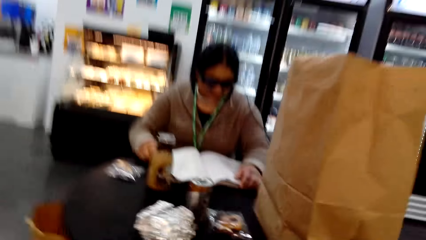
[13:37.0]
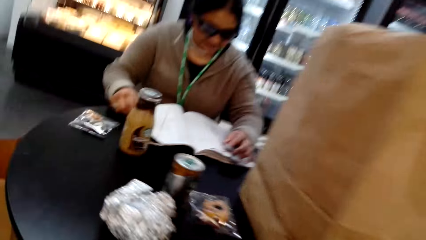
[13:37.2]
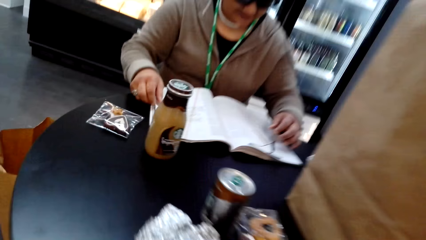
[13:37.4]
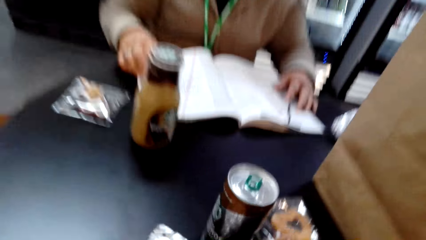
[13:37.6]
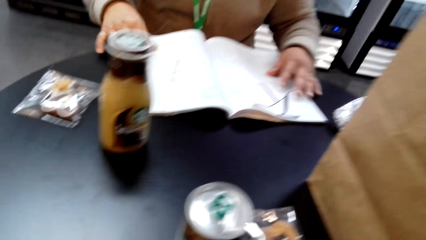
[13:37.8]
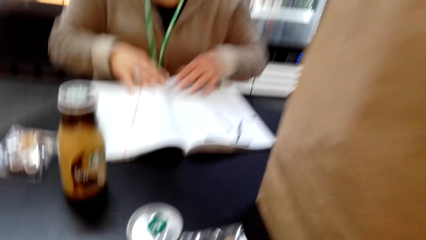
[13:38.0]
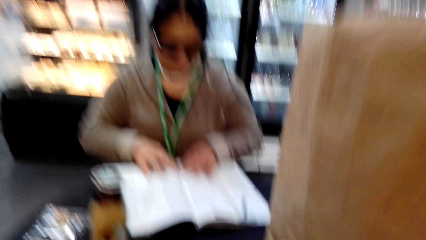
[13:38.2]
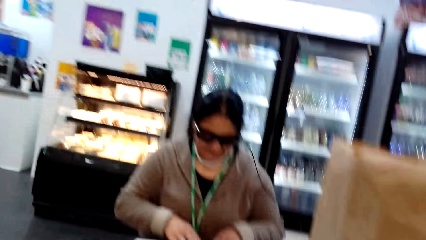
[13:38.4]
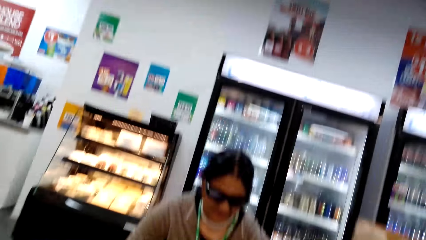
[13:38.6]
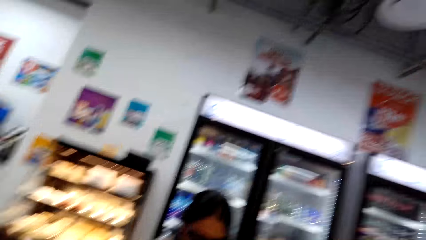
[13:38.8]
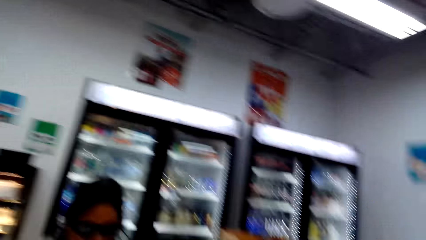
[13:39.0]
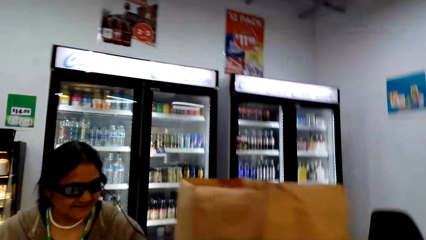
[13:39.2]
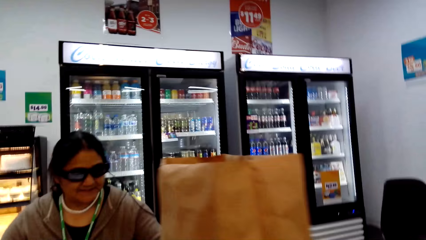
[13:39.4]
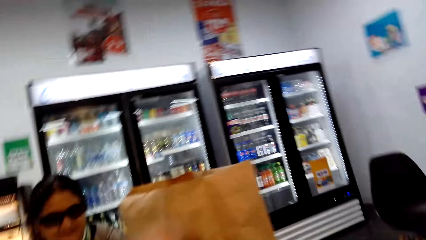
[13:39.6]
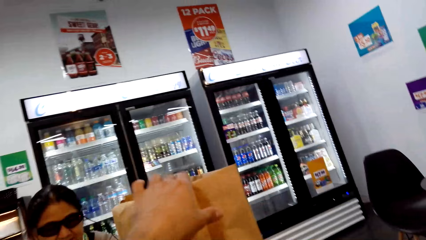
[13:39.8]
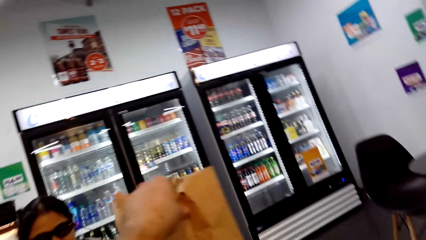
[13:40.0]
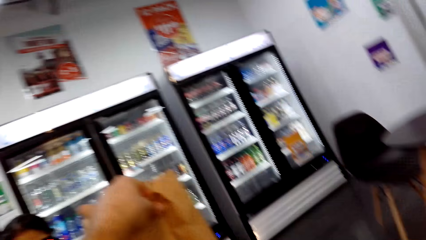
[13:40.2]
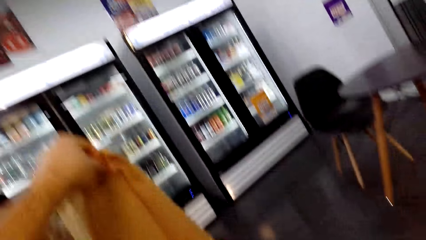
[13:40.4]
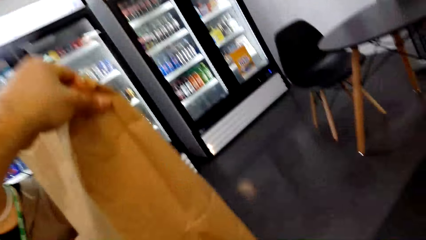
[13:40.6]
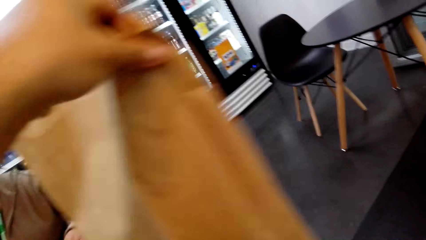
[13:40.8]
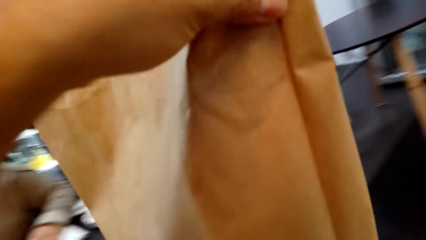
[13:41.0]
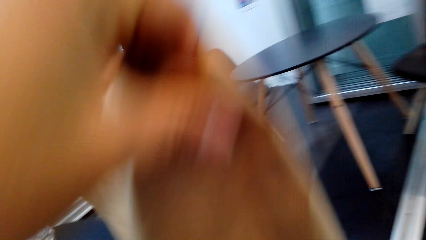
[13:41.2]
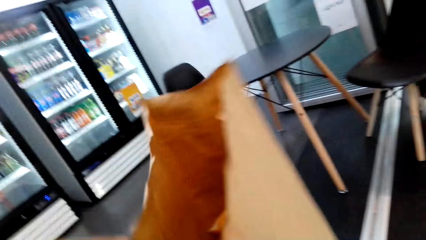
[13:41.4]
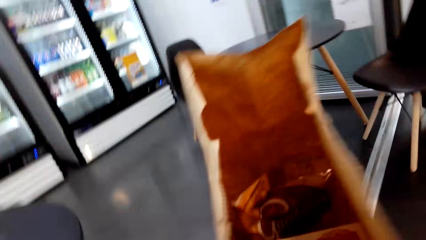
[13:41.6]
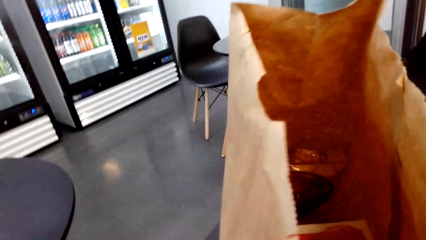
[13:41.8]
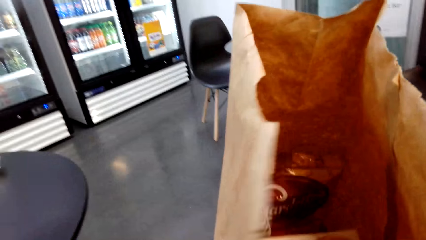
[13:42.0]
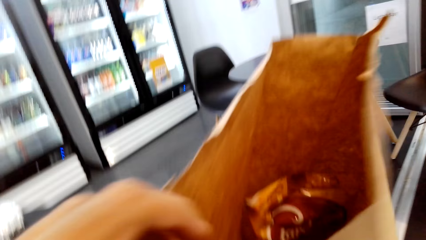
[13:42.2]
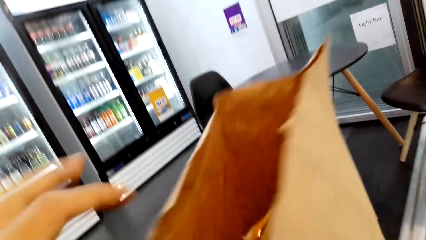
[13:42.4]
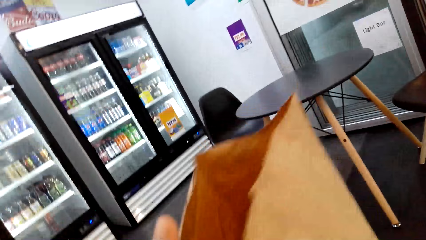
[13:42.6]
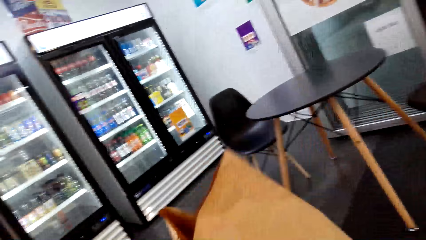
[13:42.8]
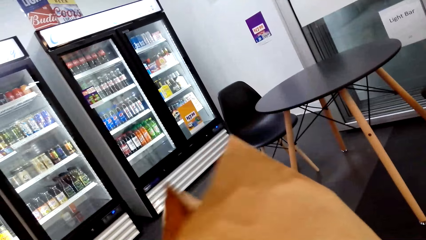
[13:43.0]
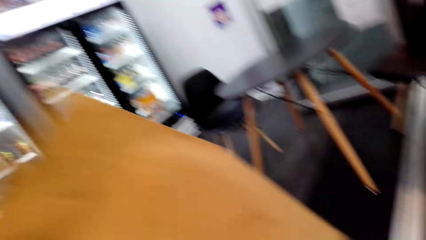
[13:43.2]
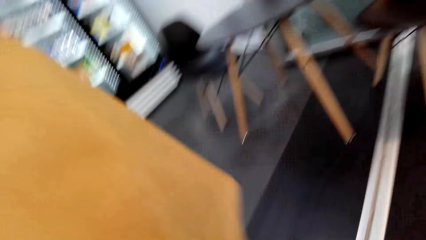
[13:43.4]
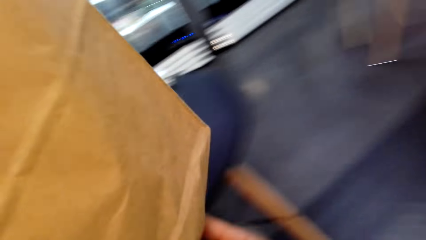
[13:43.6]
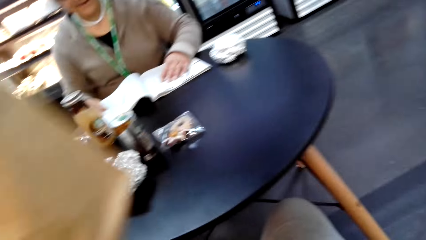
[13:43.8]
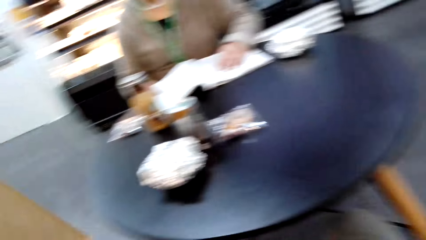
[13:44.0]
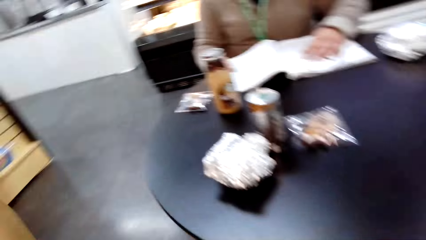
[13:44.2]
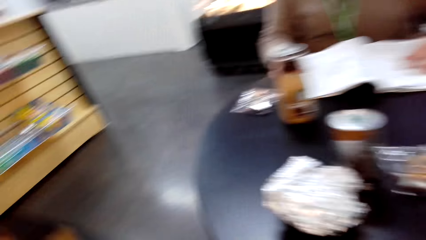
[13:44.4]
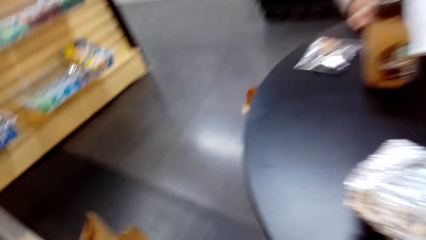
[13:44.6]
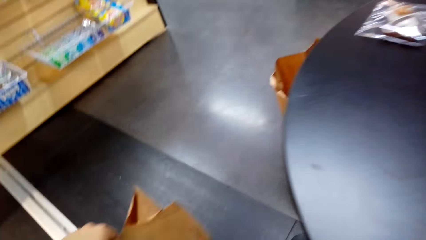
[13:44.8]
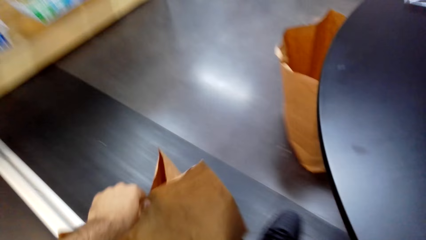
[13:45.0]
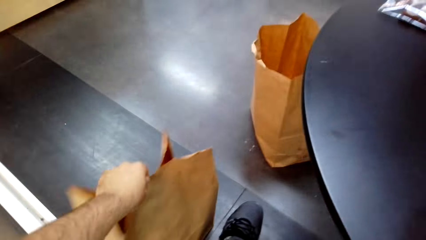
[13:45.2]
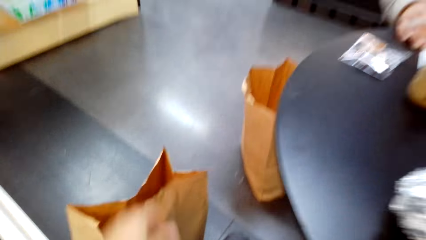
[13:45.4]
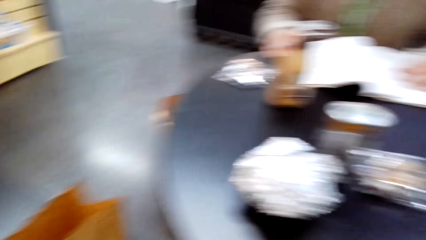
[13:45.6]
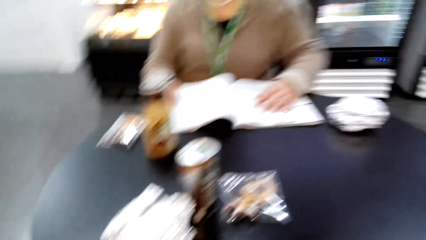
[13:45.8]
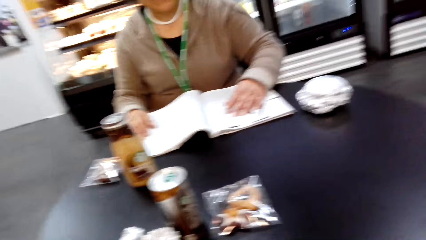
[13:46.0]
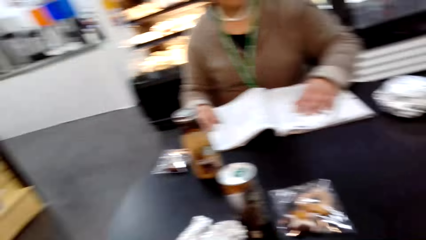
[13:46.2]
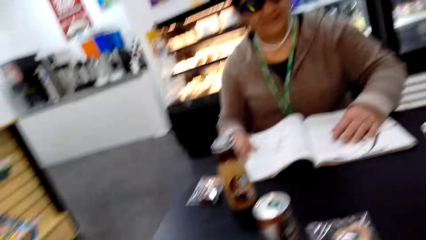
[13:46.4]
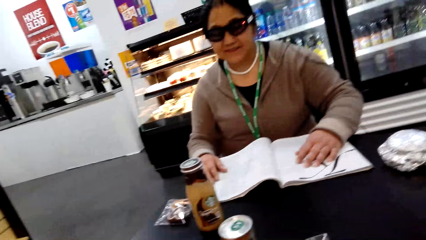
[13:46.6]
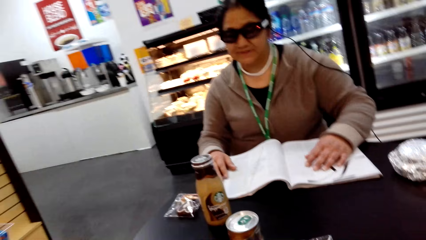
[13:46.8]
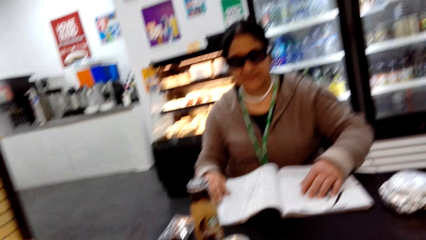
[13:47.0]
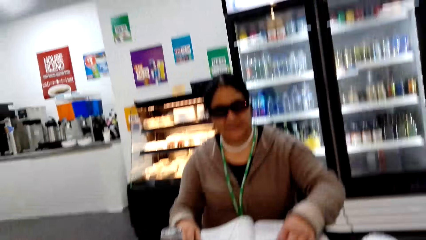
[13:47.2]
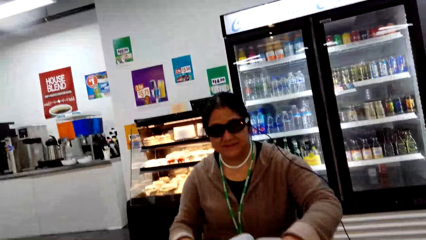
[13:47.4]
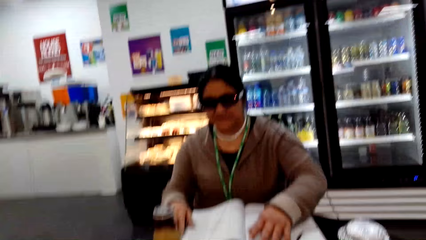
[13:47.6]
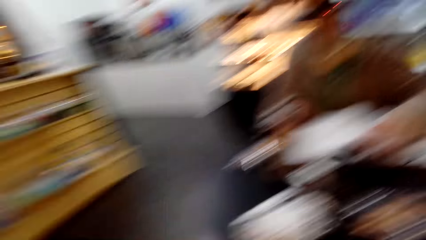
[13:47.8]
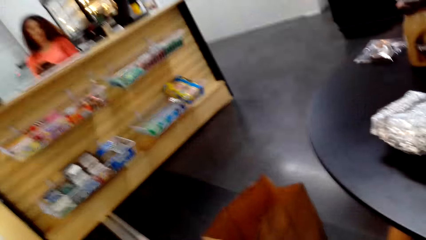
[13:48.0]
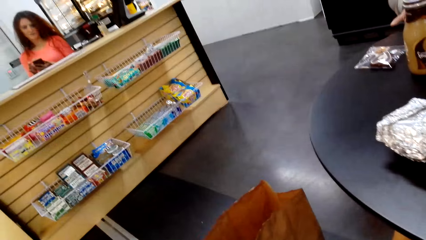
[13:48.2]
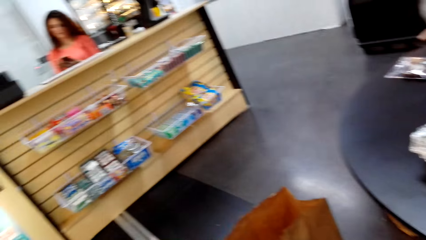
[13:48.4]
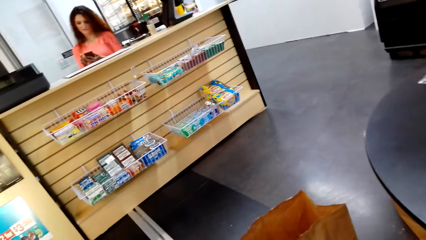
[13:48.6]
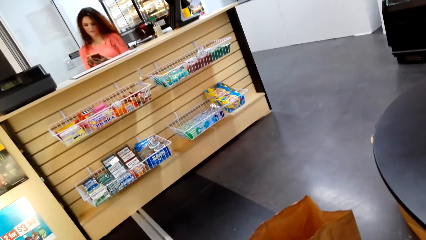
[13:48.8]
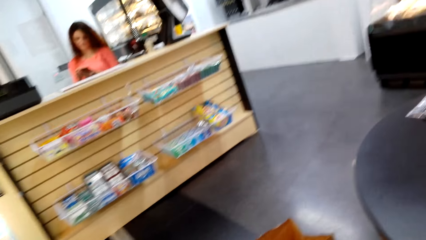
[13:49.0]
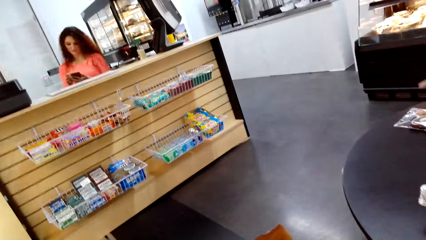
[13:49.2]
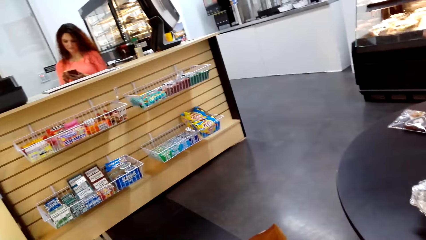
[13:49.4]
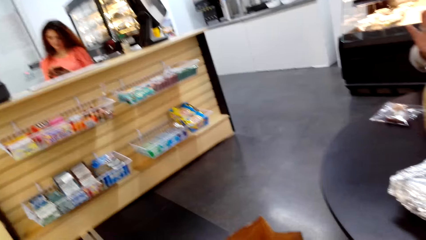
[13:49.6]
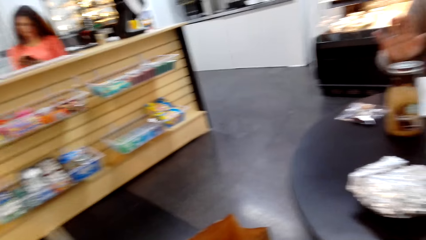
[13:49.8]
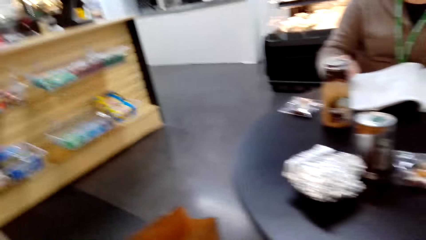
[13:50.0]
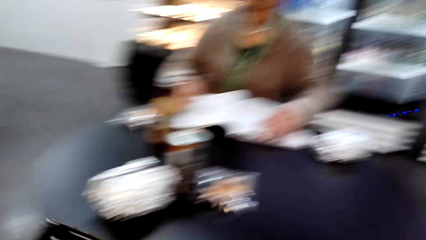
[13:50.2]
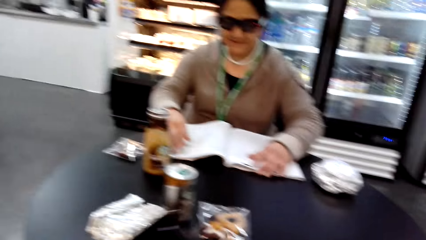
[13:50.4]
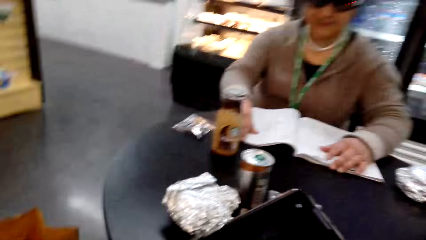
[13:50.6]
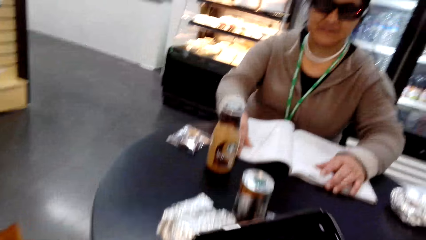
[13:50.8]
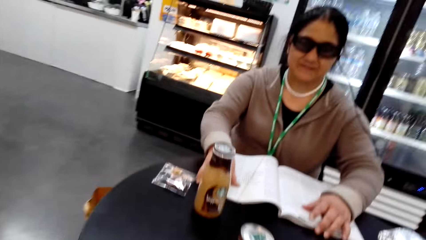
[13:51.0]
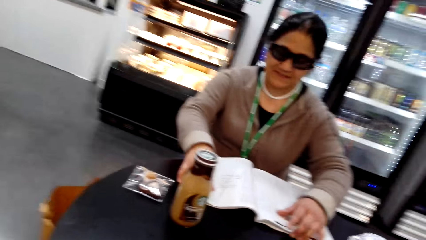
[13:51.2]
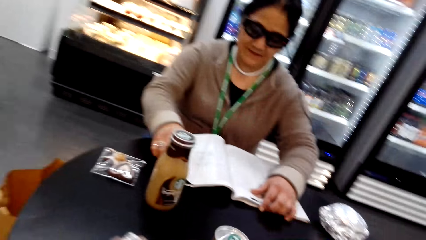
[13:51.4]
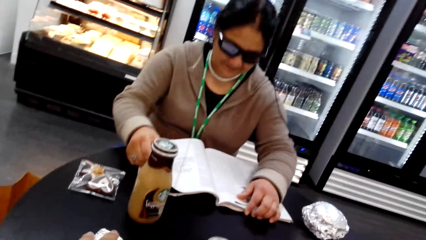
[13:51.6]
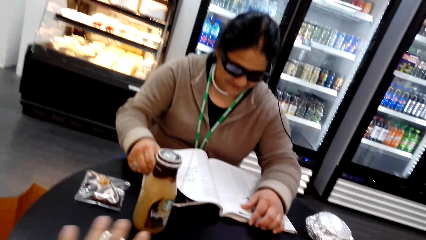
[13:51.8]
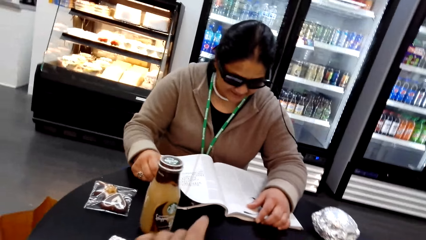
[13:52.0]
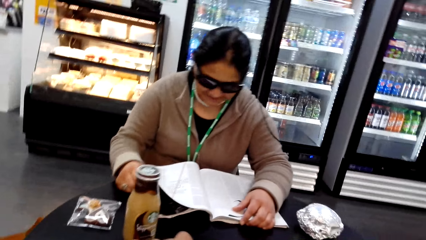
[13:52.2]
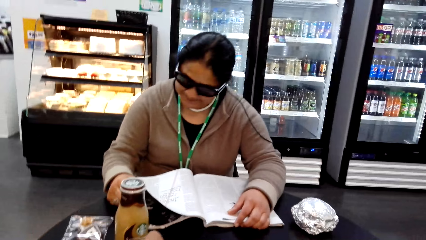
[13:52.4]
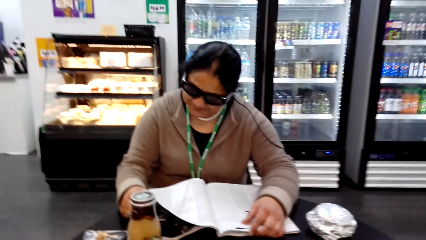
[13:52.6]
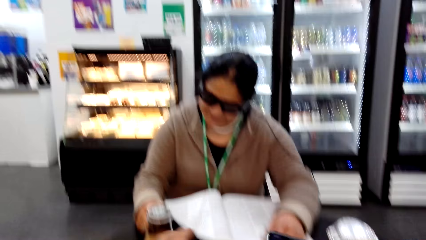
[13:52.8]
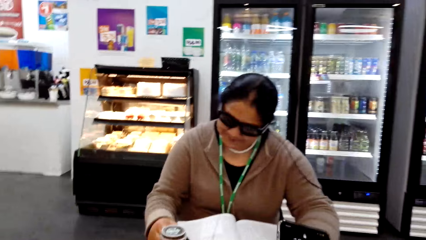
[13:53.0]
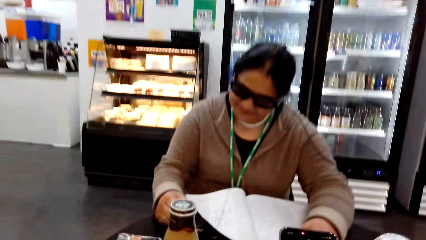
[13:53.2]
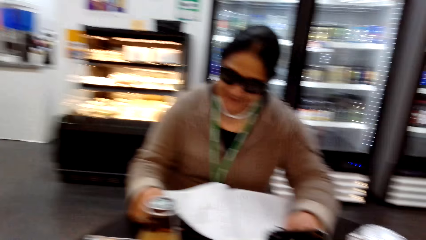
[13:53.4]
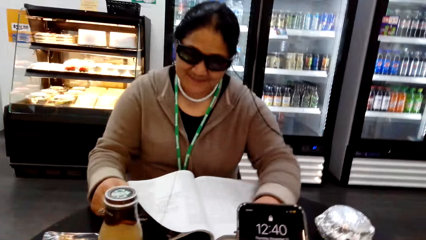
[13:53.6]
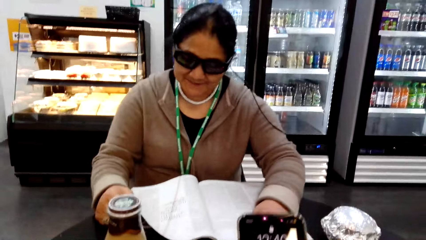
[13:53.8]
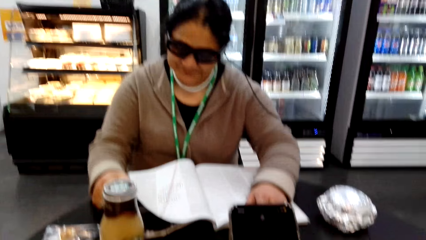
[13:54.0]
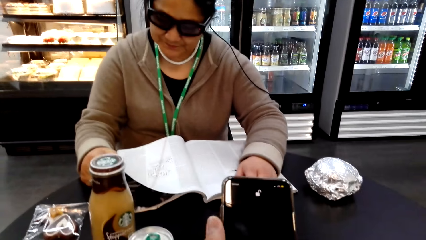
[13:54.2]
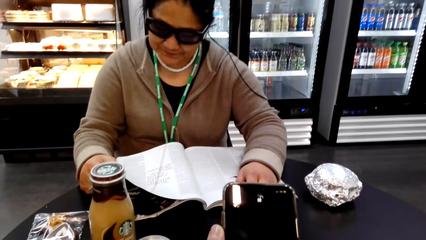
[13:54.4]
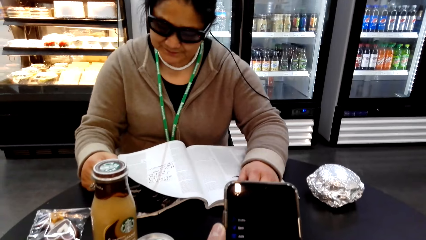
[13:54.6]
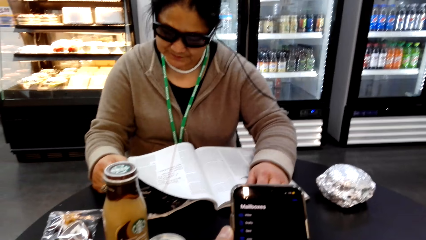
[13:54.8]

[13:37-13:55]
The camera wearer puts the shopping bag on the floor. A lady reads a magazine. The camera wearer scrolls on a phone.
